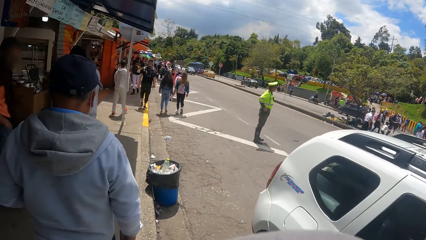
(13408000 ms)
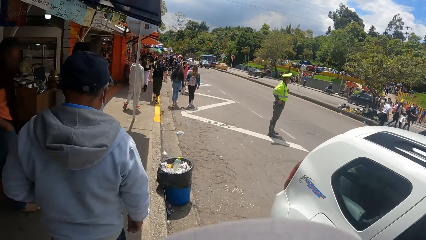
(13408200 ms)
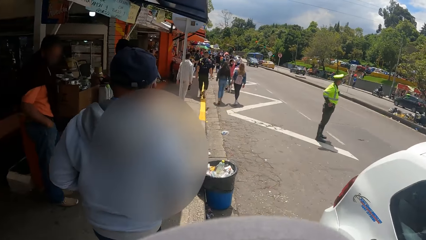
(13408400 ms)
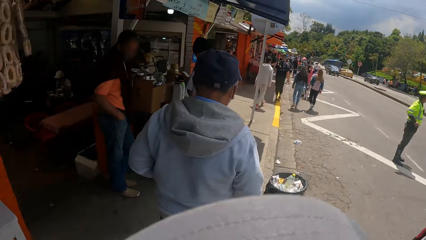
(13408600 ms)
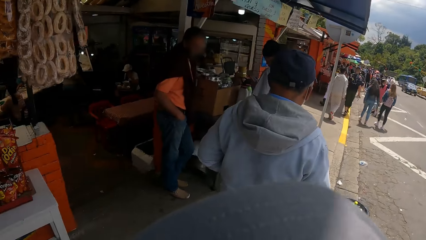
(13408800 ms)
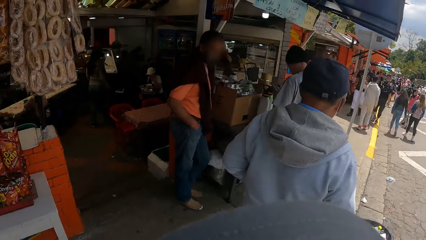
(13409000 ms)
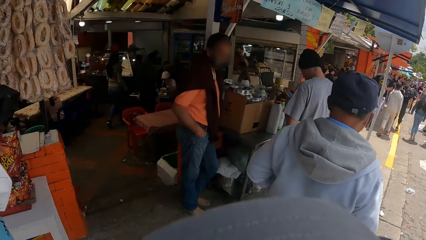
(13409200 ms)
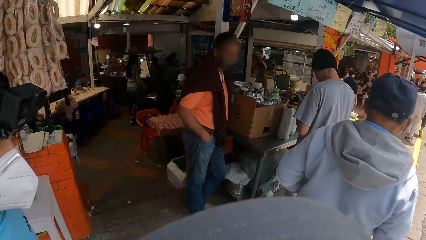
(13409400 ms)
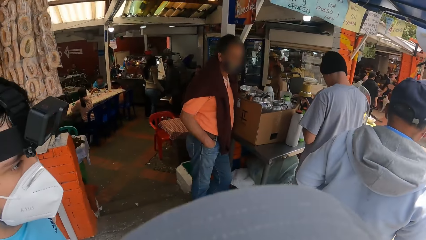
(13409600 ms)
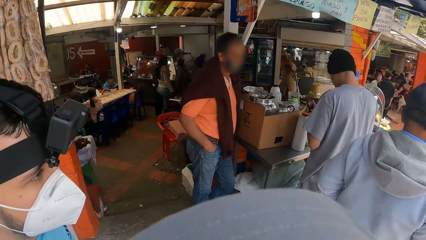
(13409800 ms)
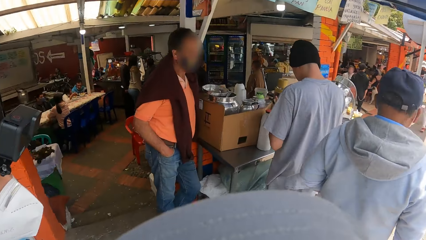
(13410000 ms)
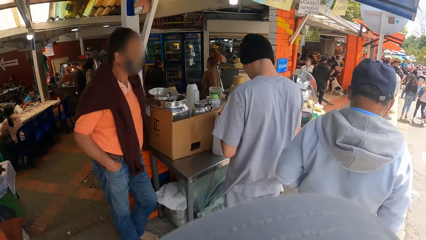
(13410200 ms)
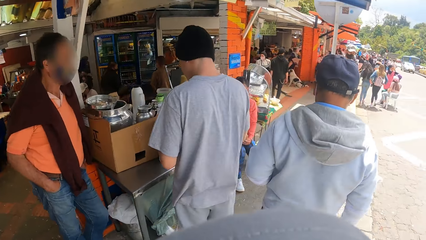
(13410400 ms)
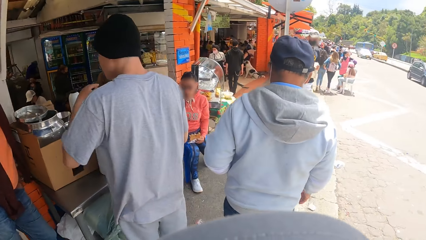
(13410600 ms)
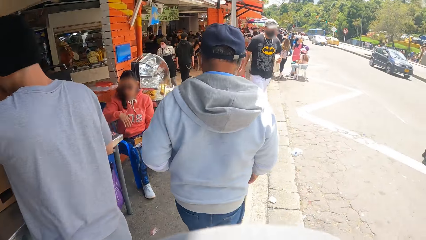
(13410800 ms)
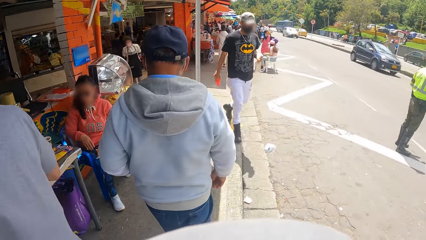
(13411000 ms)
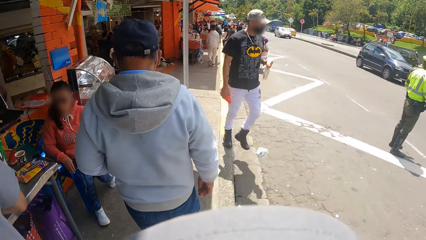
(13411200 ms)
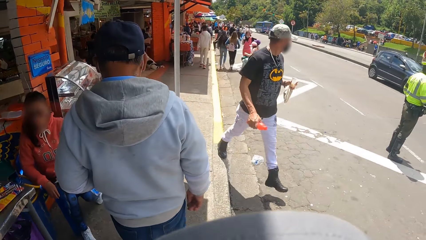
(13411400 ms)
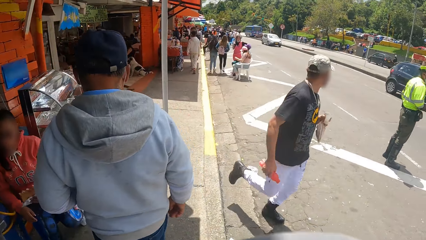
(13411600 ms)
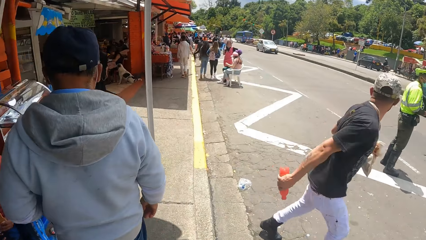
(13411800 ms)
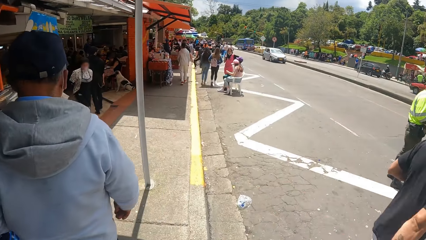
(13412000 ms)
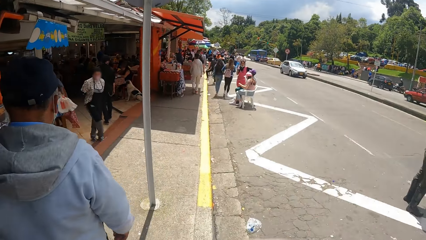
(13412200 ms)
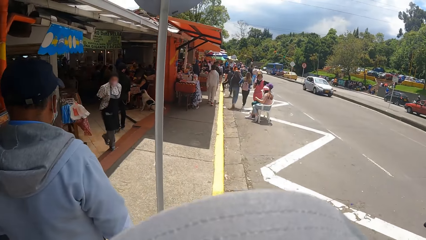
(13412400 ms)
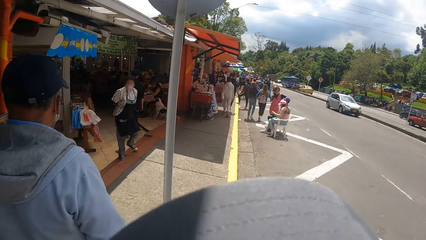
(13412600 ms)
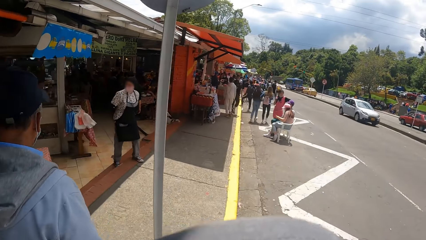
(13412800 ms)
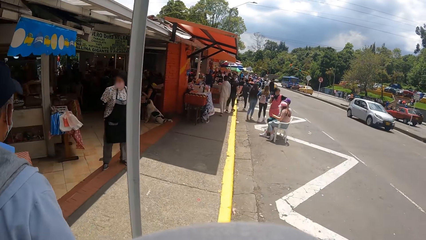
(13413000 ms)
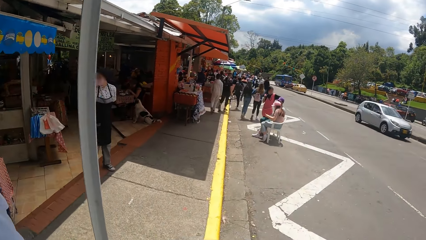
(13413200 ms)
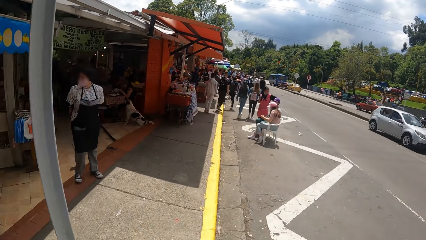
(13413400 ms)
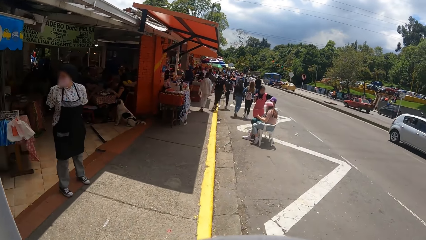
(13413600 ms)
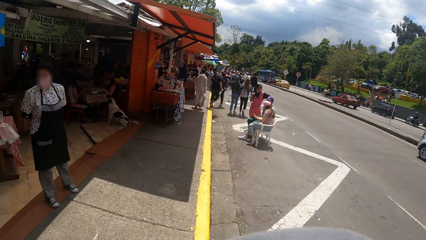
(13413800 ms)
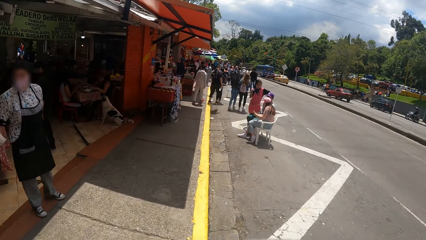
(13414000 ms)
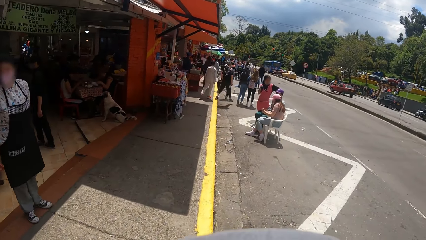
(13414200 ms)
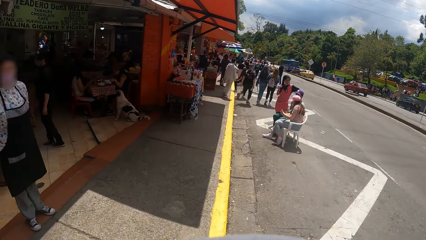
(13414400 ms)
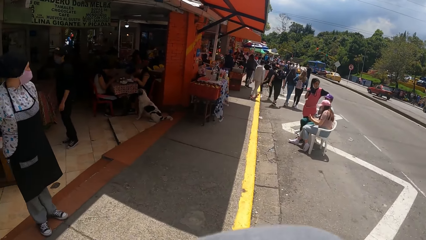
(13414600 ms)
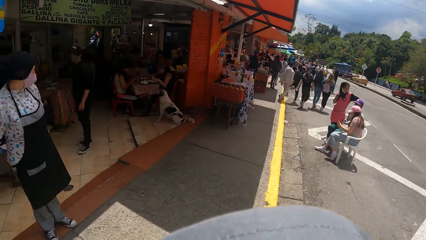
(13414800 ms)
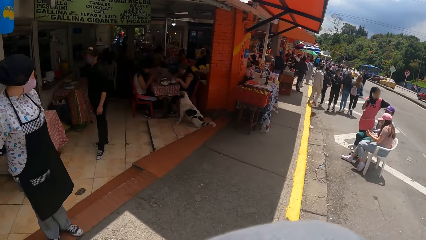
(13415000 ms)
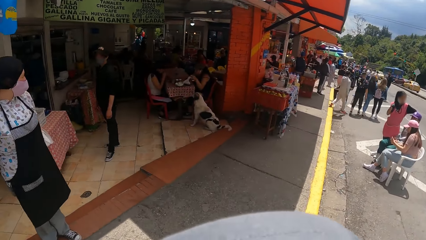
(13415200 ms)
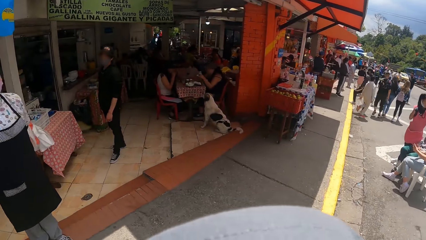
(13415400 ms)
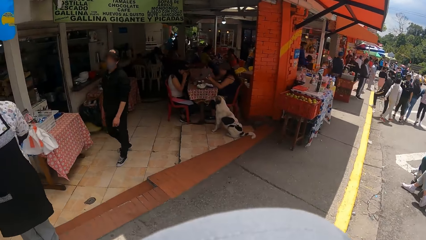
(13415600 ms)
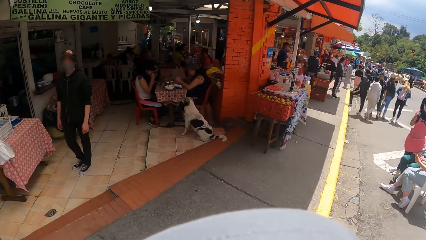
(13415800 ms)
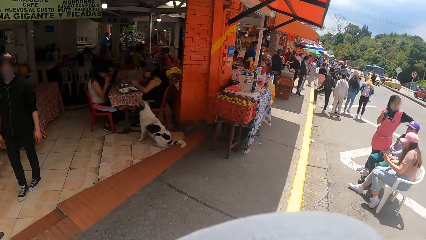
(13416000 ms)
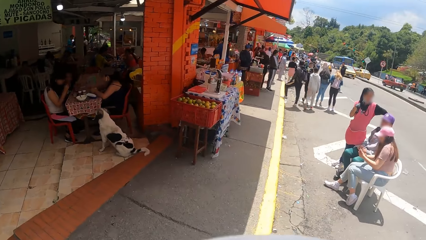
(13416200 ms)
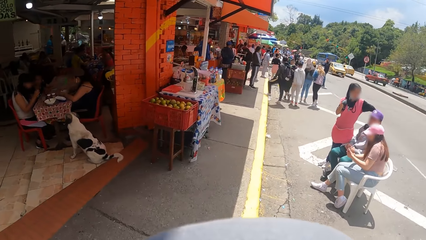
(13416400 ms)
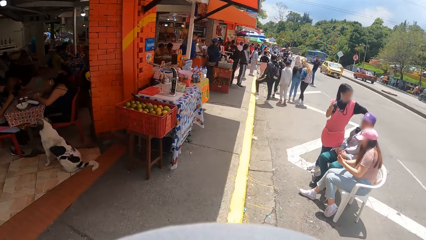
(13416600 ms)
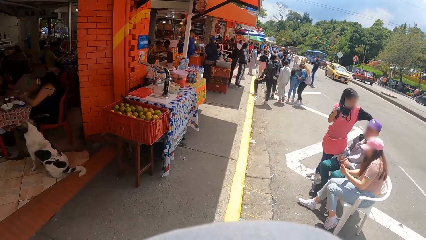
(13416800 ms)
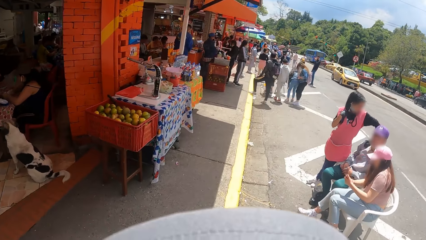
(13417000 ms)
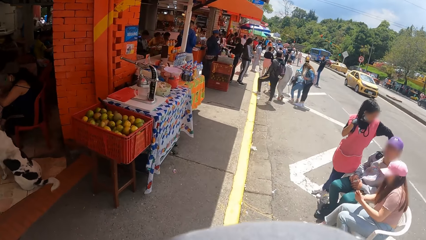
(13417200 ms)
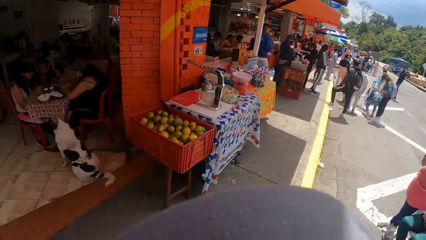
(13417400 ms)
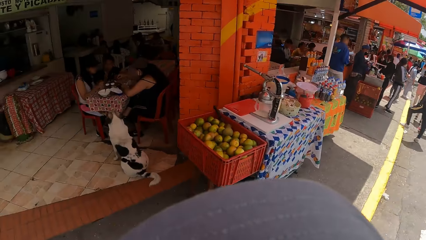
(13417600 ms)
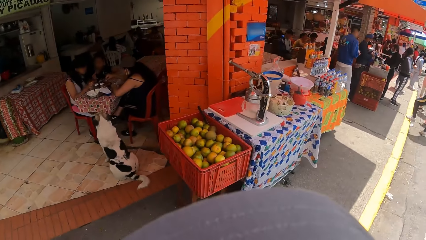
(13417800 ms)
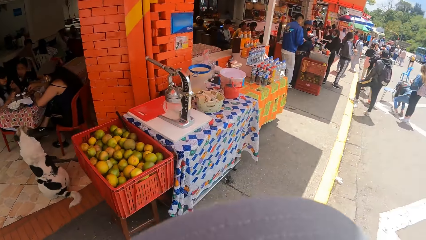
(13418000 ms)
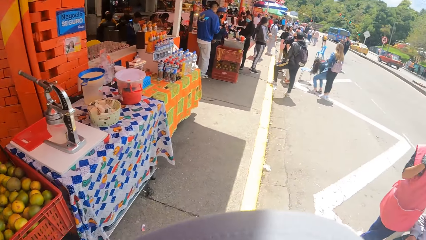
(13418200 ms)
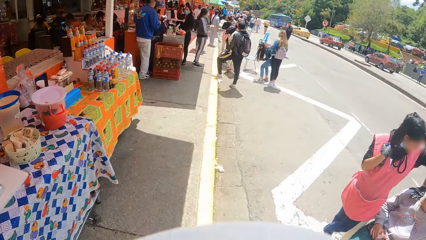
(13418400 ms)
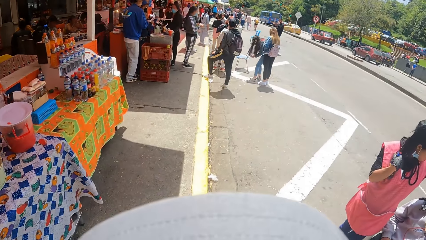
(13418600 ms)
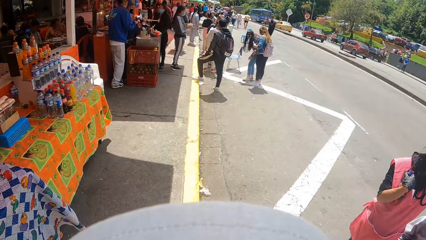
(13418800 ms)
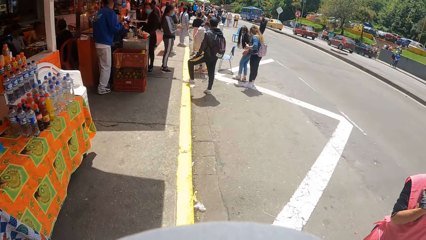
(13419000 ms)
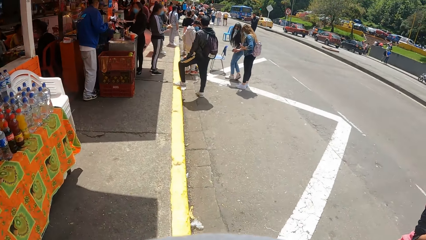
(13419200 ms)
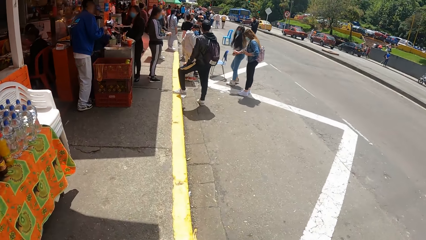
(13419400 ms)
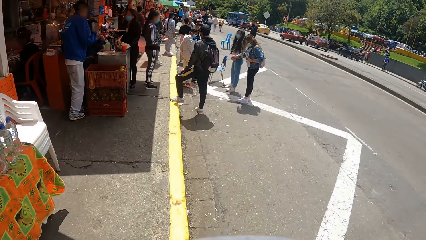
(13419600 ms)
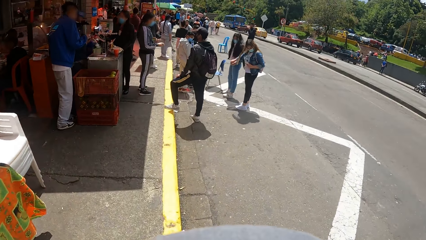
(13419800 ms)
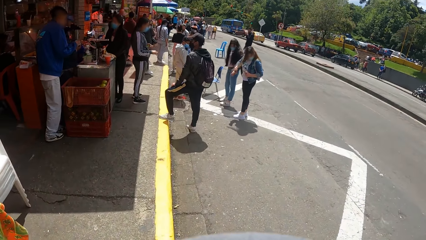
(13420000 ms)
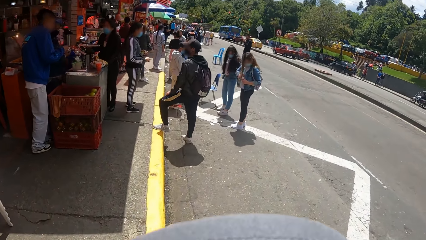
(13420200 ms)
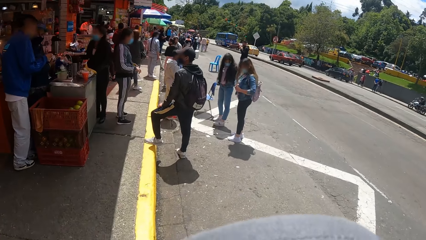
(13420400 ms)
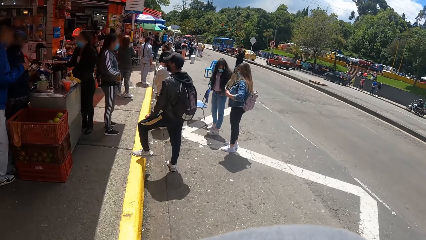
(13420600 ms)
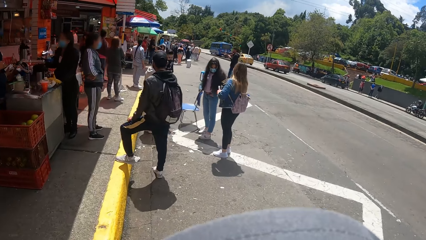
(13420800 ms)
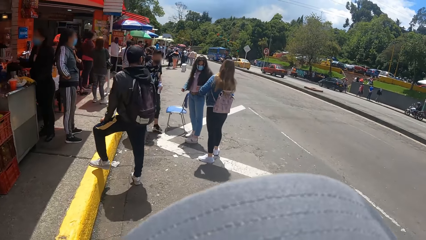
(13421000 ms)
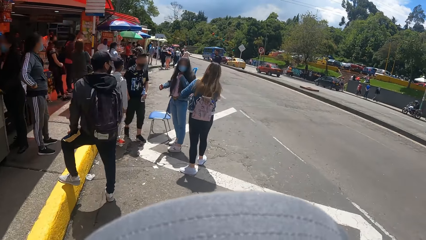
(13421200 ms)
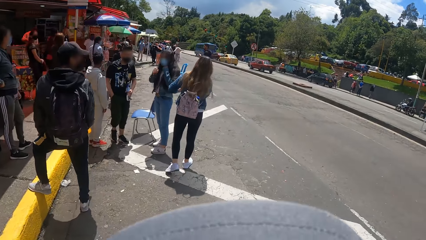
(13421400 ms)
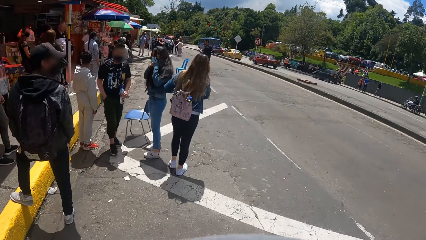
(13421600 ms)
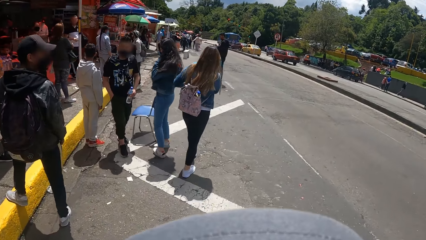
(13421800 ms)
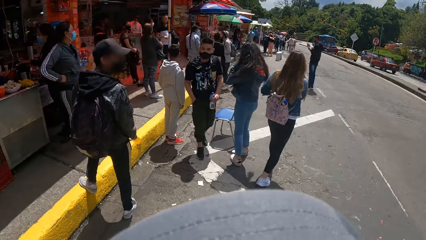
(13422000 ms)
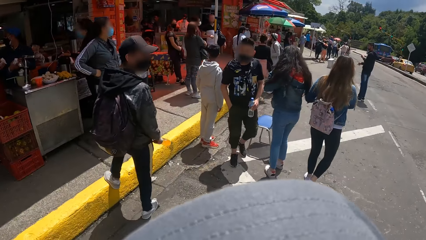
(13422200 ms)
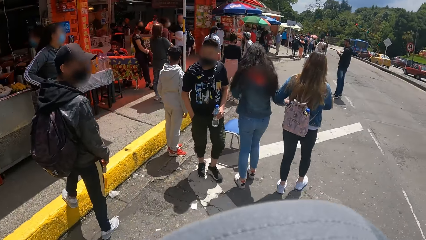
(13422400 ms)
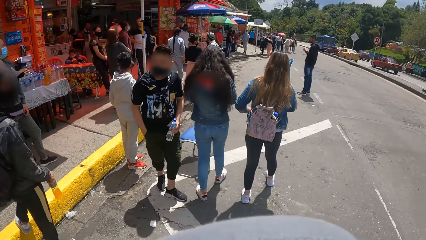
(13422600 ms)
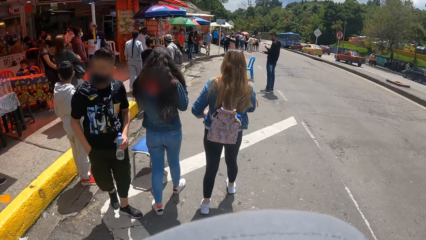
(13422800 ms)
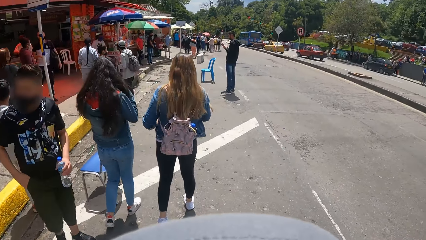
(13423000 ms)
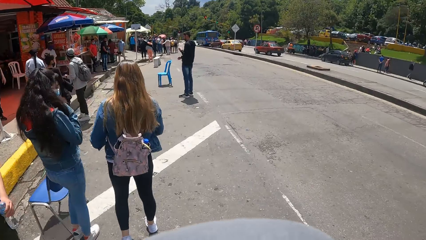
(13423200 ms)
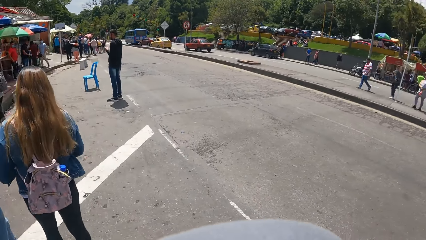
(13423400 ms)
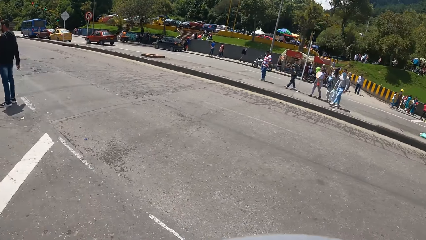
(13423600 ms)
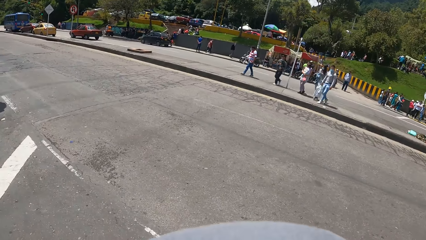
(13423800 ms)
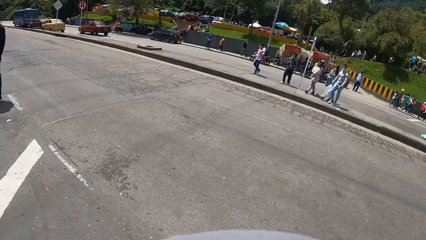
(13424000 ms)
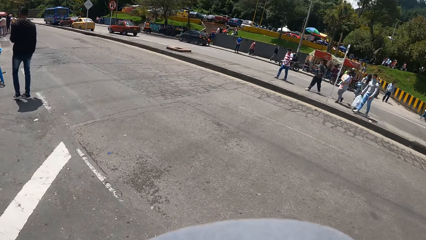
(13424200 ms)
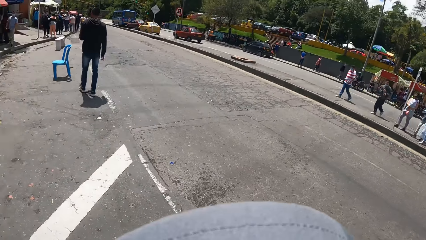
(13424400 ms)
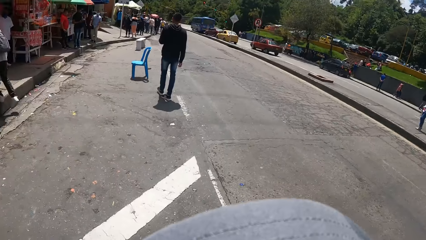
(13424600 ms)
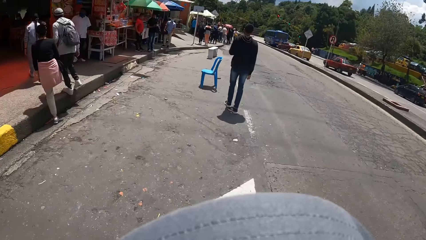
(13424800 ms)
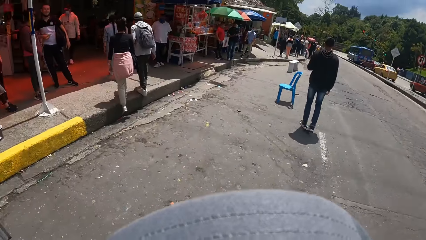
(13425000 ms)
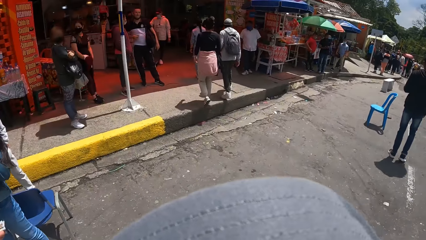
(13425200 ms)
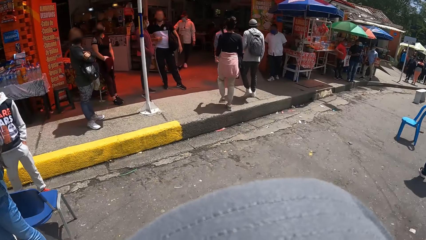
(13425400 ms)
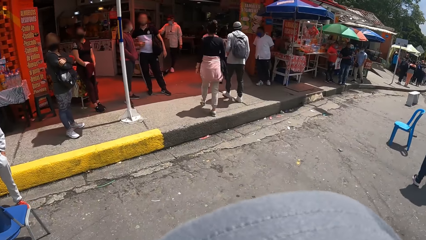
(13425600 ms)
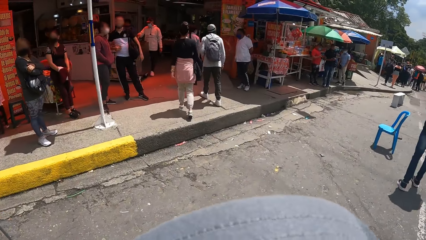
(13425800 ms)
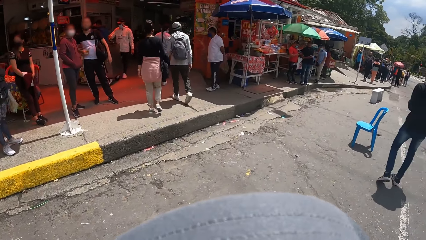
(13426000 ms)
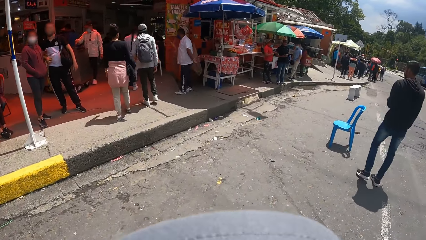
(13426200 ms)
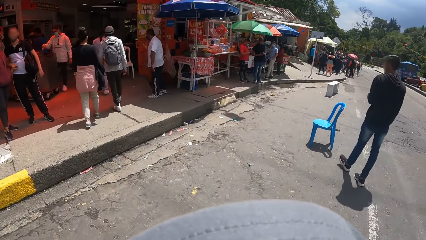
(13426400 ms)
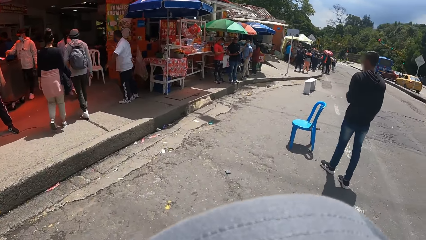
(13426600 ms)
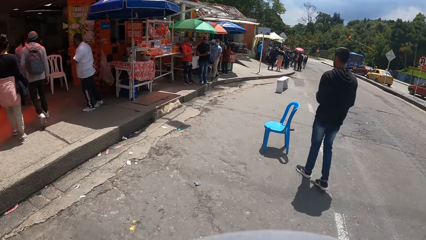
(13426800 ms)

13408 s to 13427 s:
The camera wearer looks around repeatedly.
